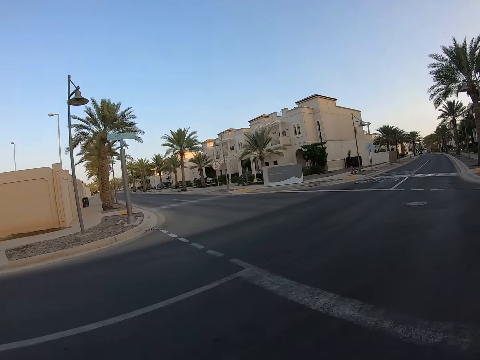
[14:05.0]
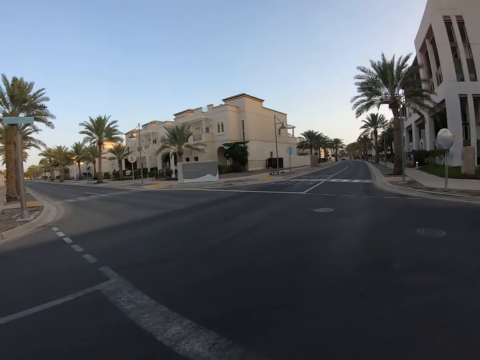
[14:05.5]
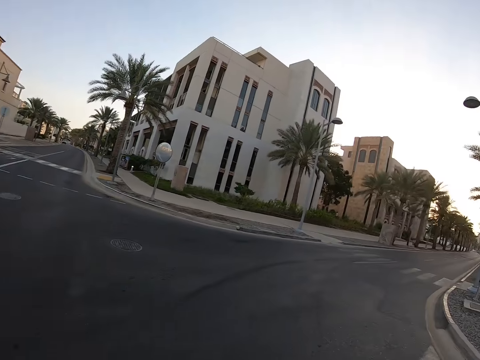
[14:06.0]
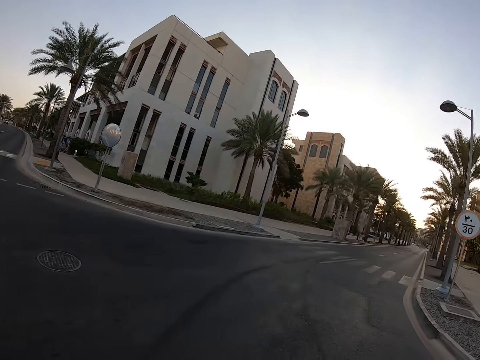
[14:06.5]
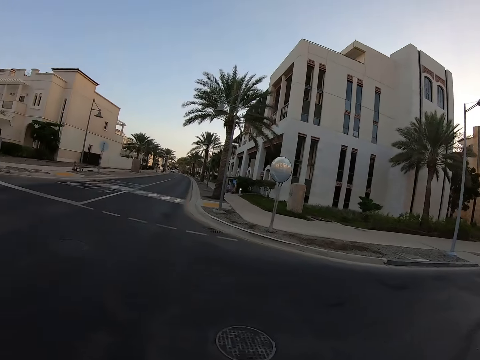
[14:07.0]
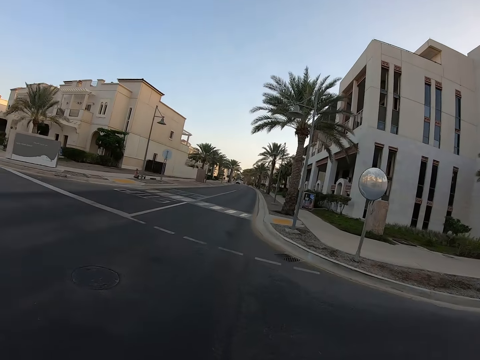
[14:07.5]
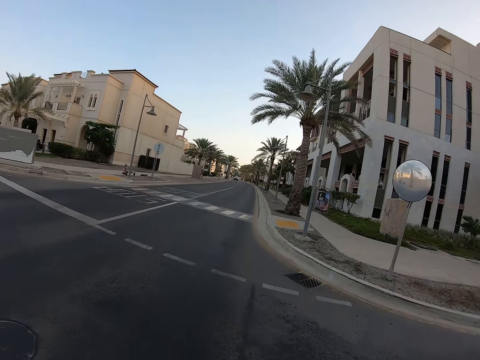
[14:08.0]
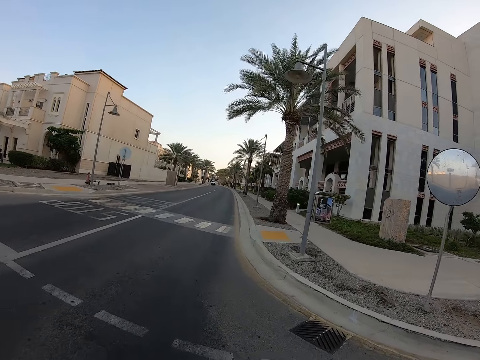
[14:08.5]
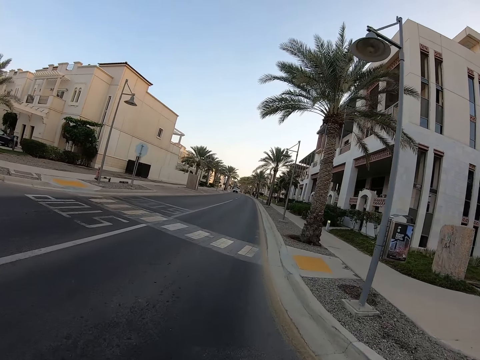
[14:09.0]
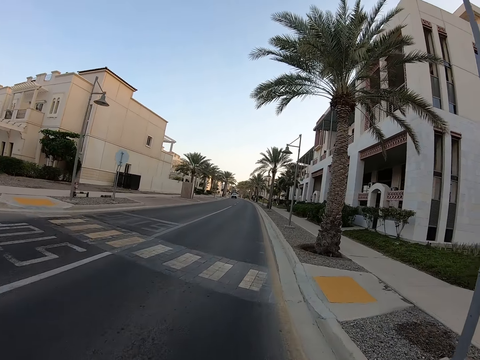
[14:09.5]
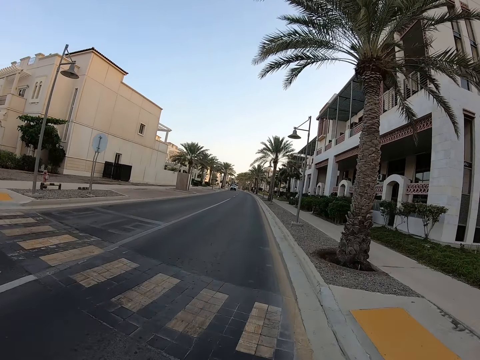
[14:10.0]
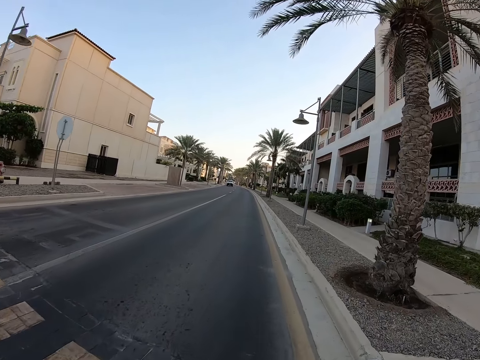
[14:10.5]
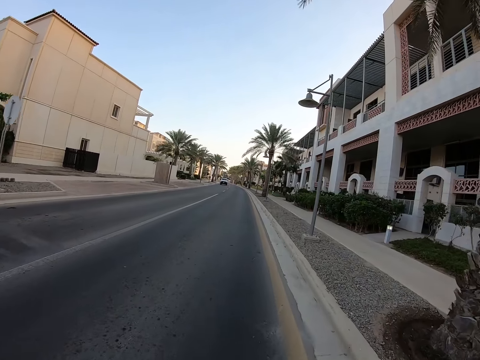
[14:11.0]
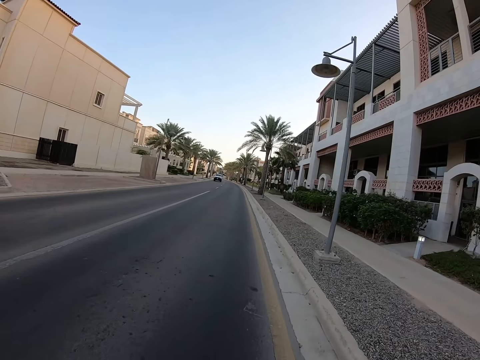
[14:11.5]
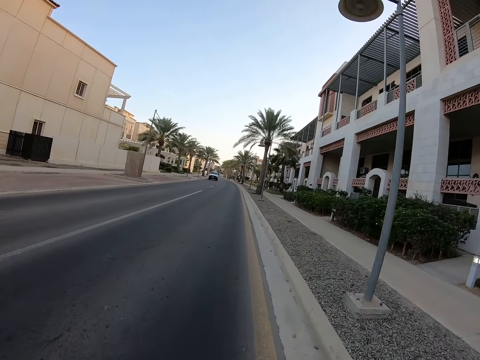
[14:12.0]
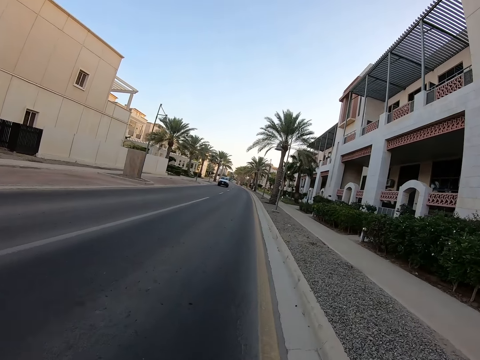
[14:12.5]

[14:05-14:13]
The camera wearer looks at both sides of the road and continues cycling along the road.

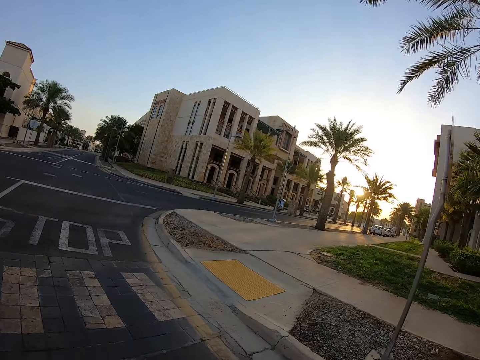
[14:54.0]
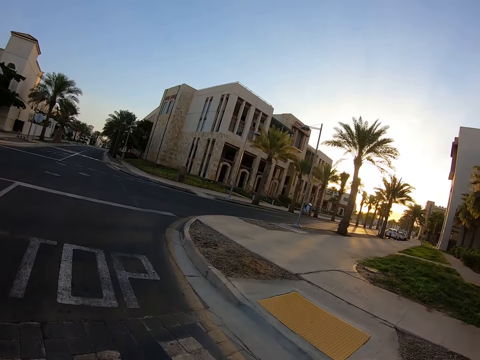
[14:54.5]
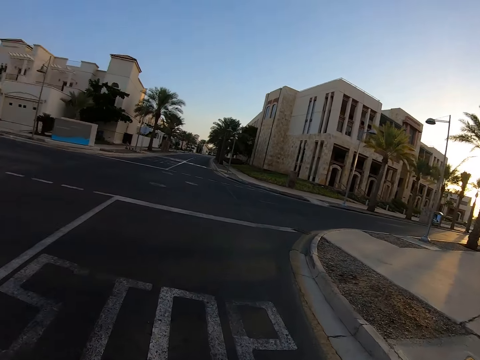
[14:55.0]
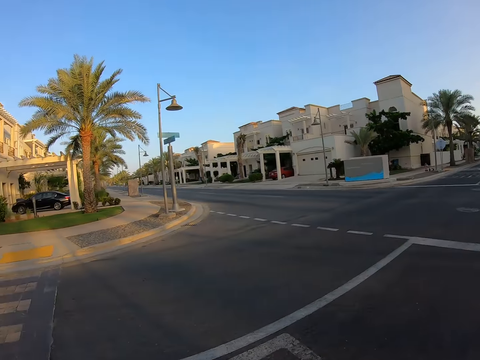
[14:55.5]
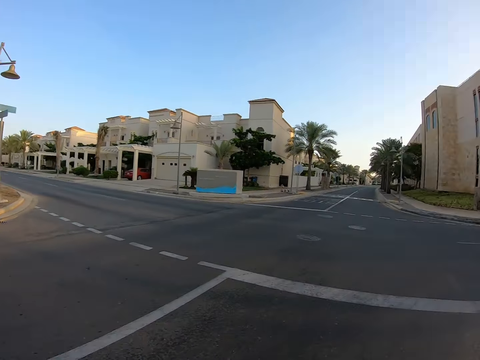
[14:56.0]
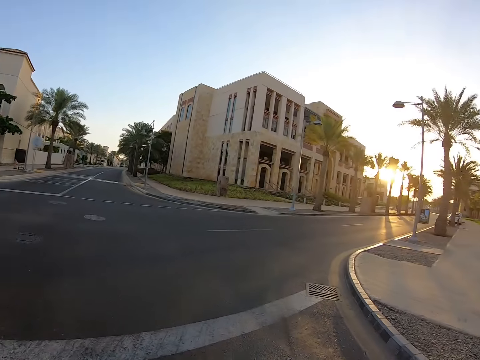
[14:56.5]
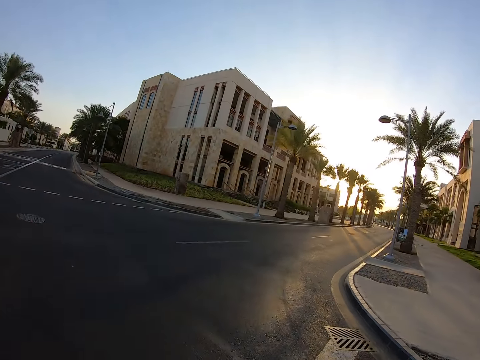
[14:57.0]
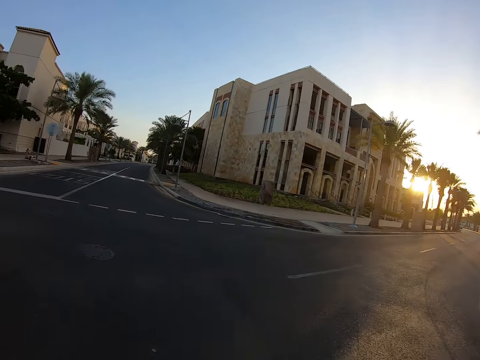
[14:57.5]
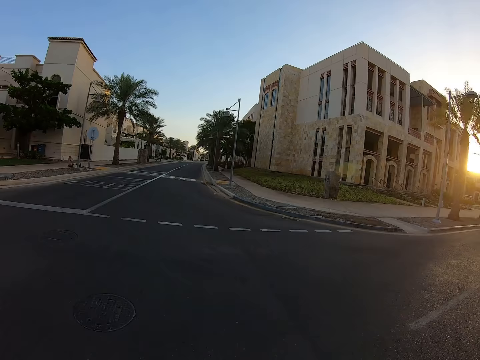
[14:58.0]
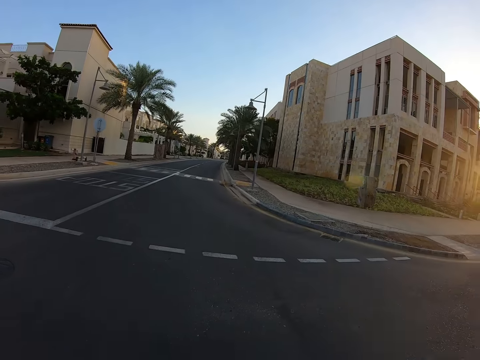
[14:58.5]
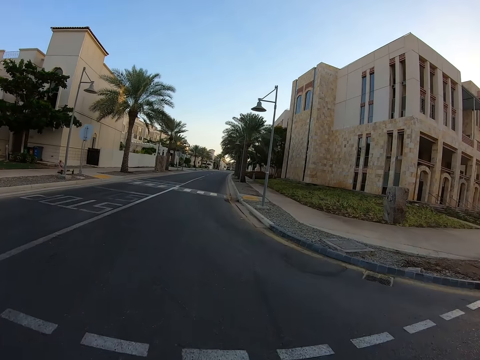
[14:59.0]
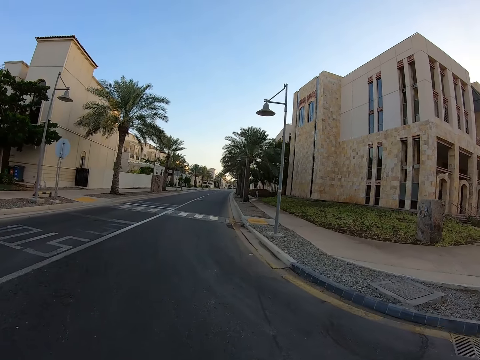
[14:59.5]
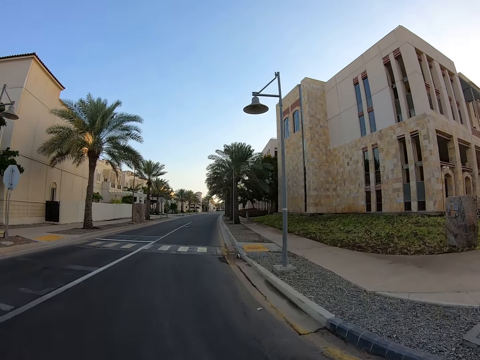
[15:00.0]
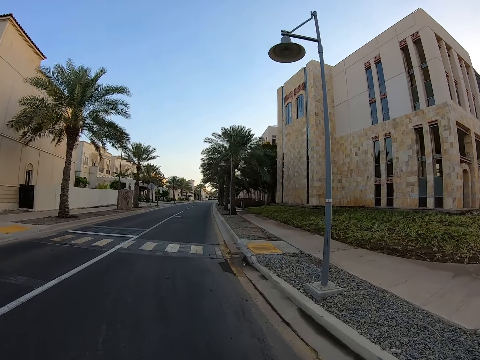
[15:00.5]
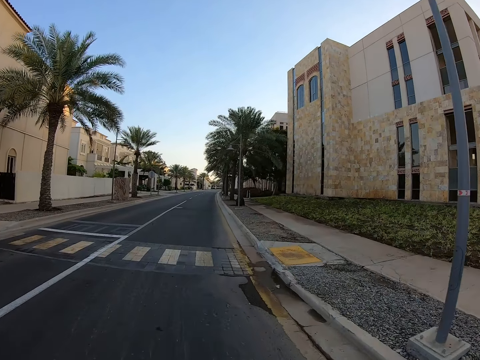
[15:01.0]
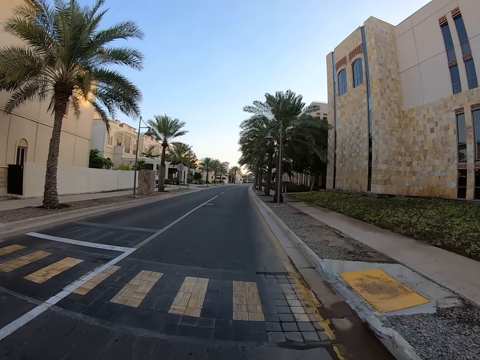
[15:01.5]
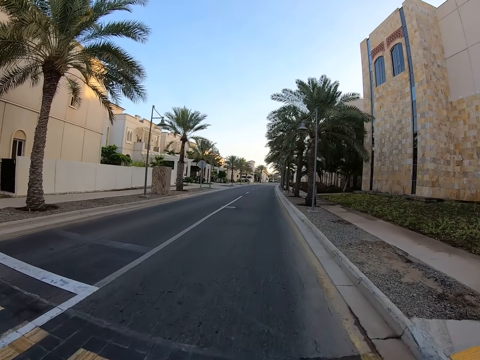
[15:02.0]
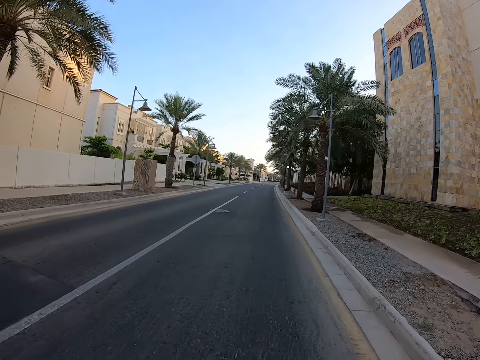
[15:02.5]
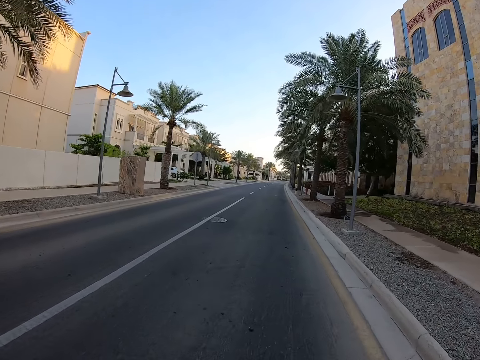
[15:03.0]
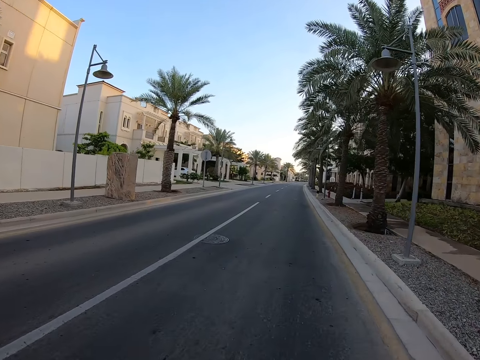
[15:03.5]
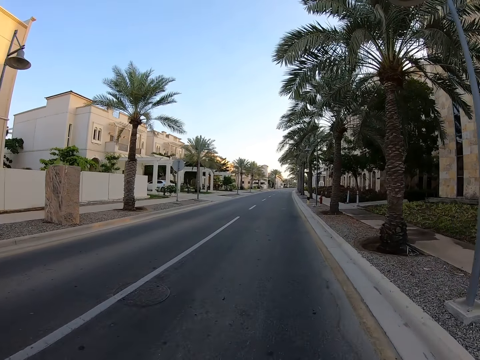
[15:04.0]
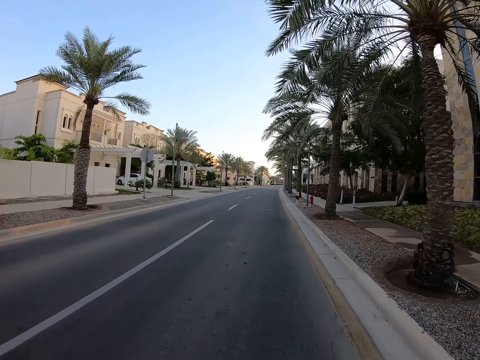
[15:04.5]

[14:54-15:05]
The camera wearer looks at both sides of the road and continues cycling along the road.

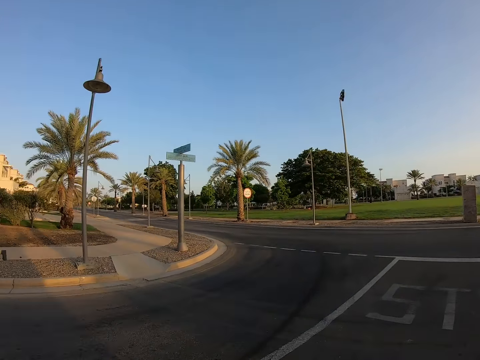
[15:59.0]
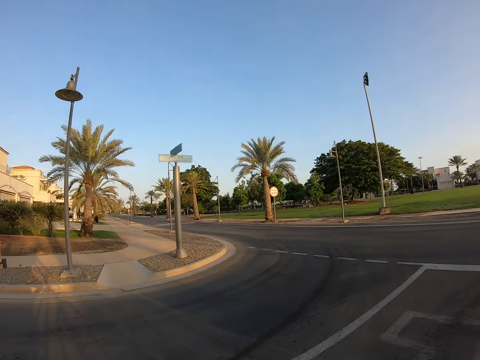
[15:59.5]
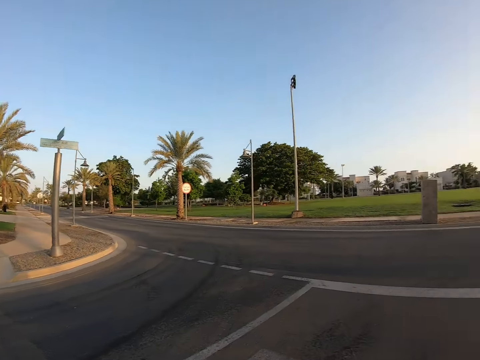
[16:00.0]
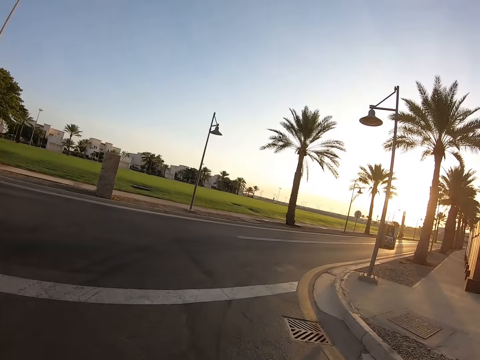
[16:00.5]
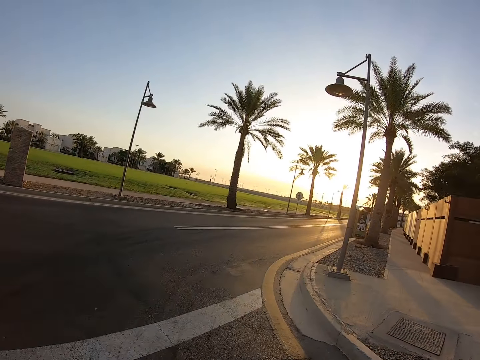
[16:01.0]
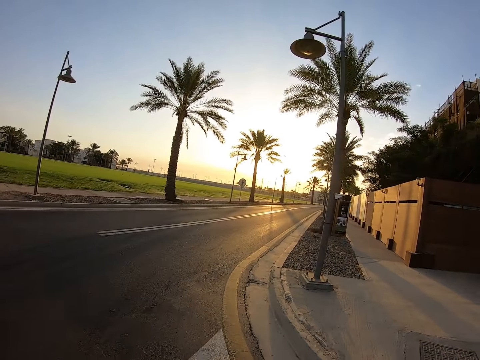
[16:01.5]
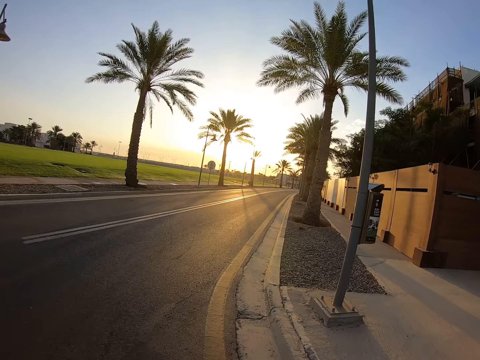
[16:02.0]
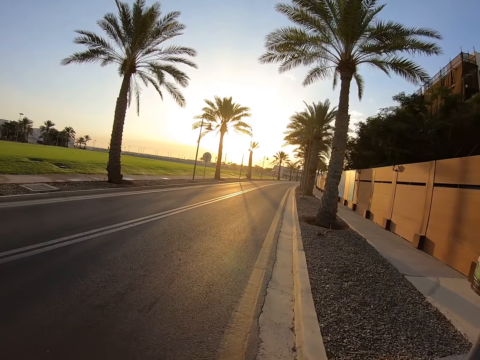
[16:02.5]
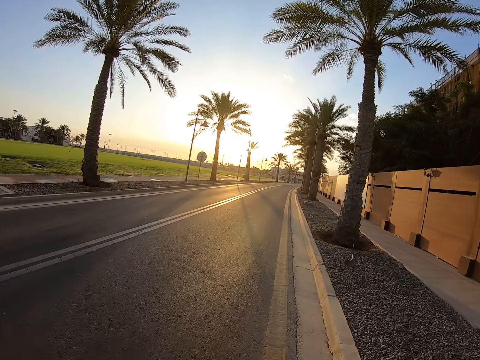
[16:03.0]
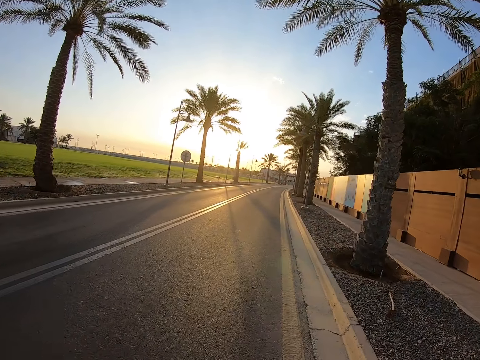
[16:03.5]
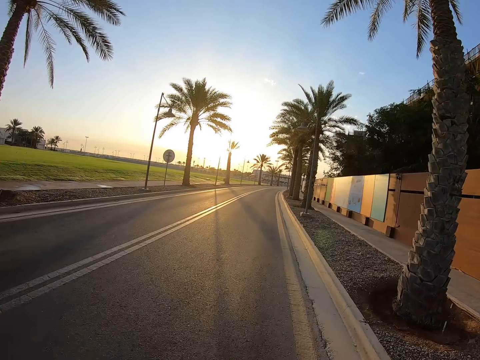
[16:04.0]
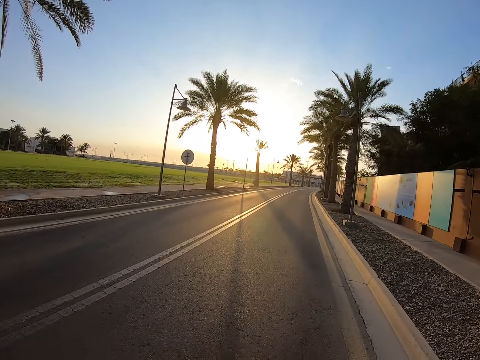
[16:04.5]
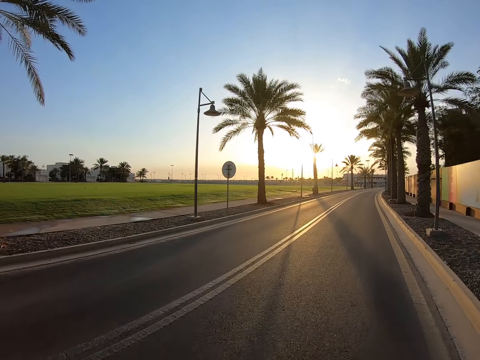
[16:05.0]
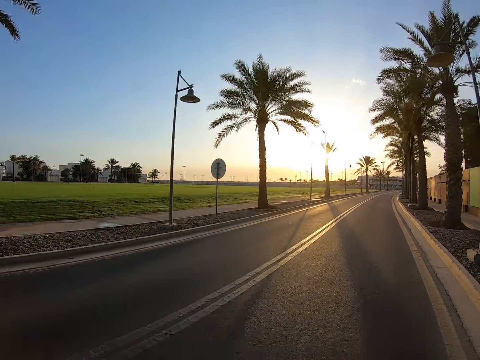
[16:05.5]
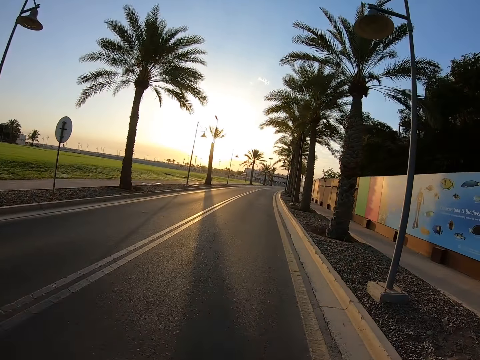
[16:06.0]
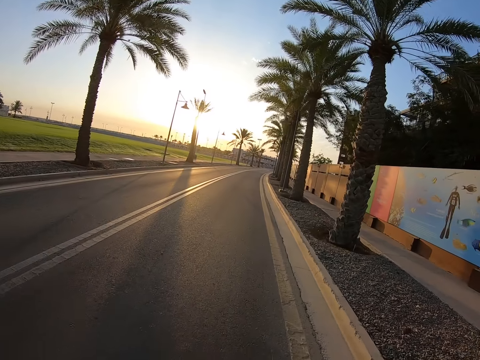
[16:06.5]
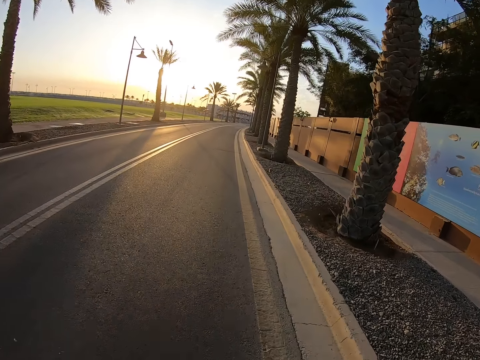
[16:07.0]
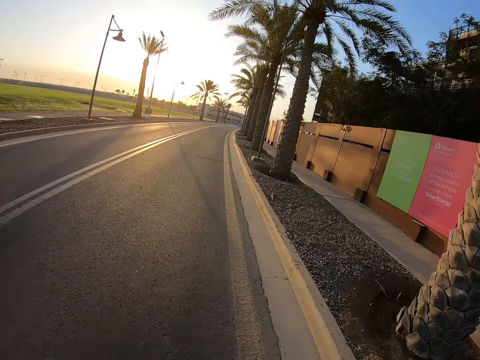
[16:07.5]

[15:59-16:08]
The camera wearer looks to the side of the road, turns to the right side of the road and continues cycling along the road.
